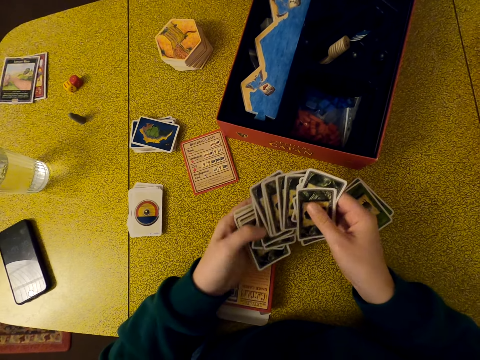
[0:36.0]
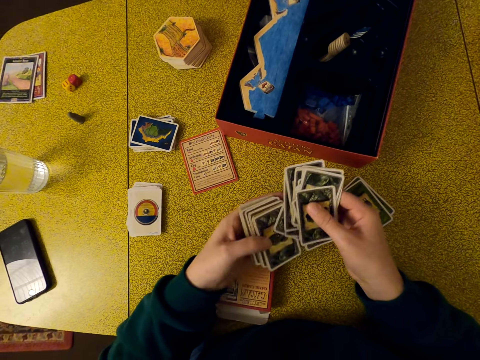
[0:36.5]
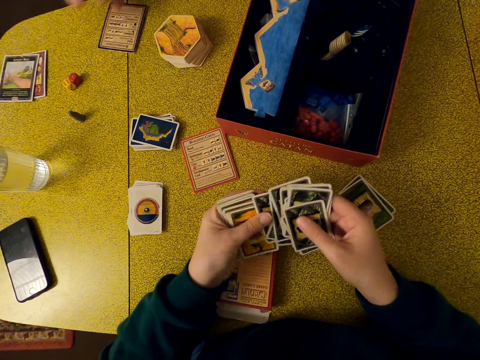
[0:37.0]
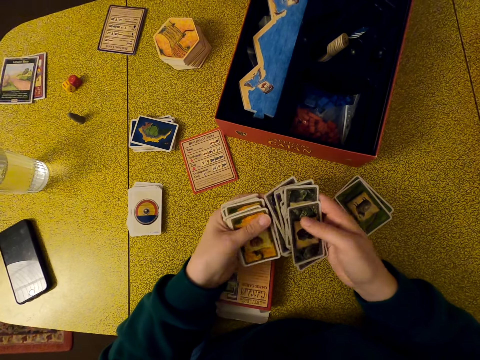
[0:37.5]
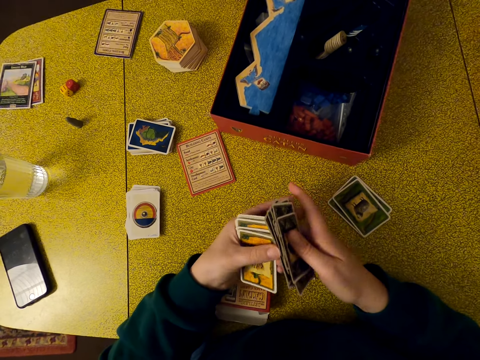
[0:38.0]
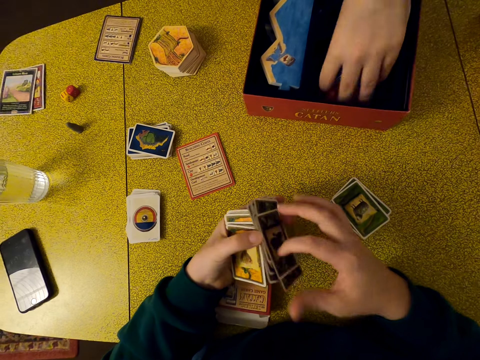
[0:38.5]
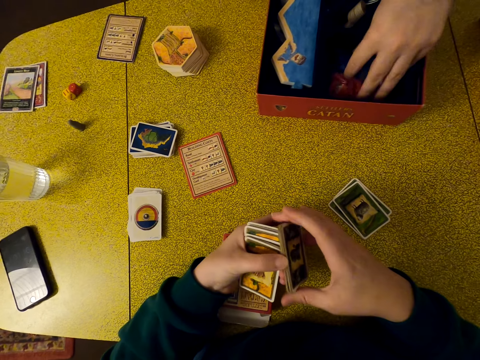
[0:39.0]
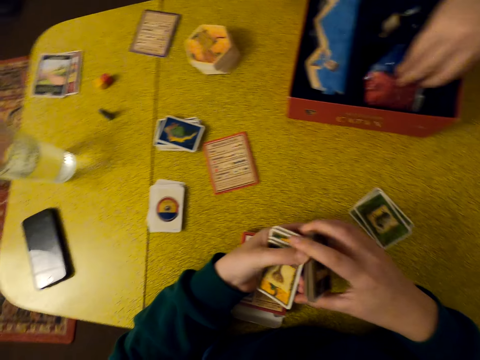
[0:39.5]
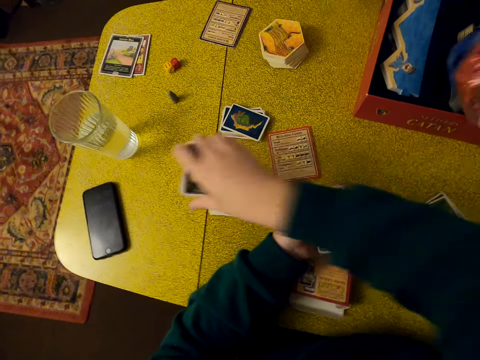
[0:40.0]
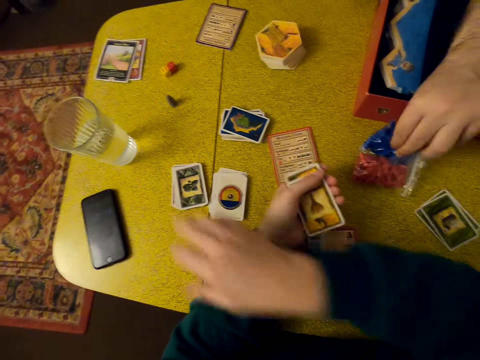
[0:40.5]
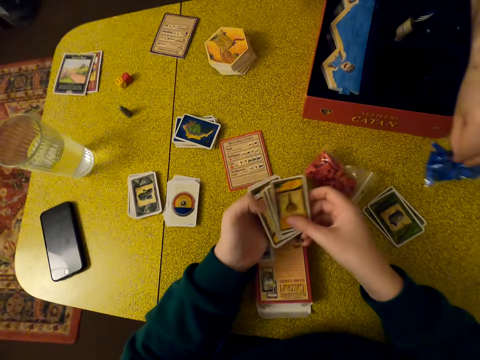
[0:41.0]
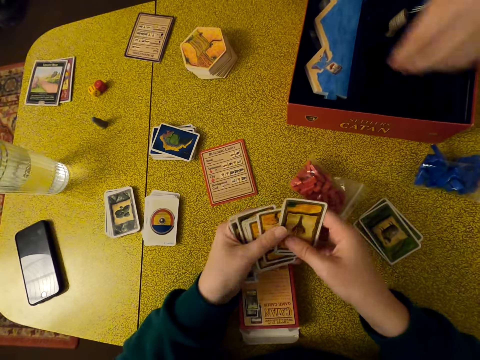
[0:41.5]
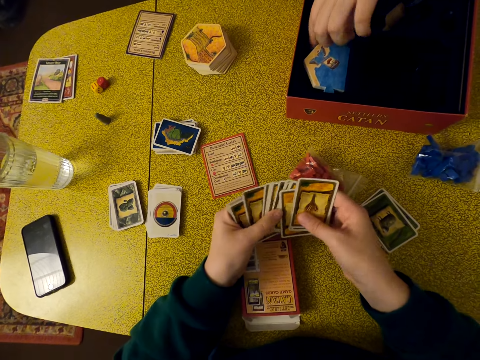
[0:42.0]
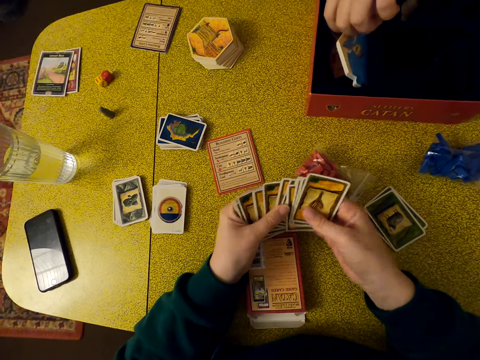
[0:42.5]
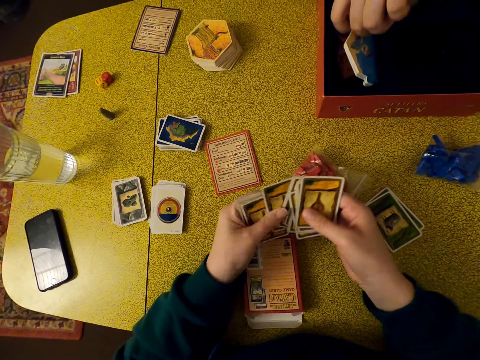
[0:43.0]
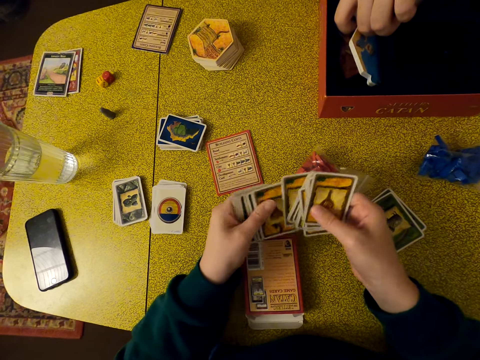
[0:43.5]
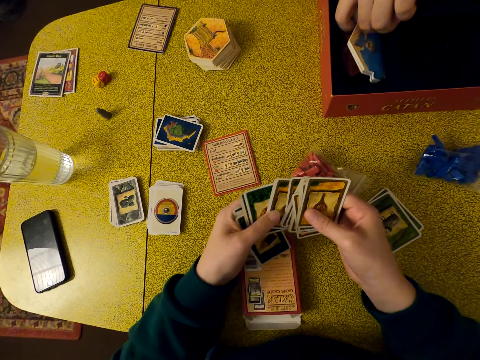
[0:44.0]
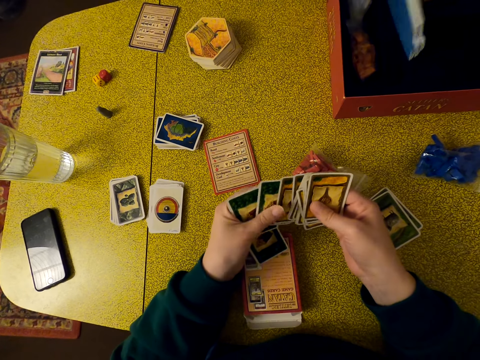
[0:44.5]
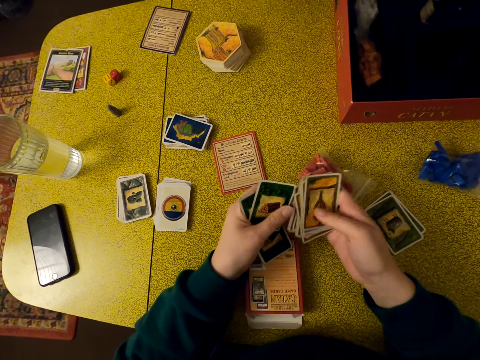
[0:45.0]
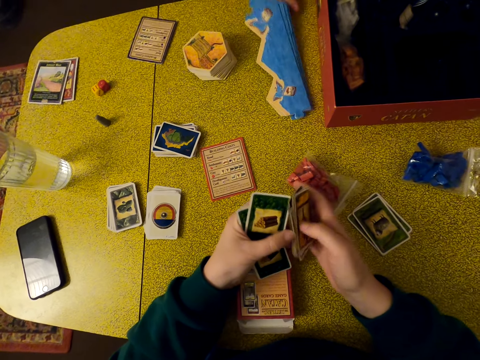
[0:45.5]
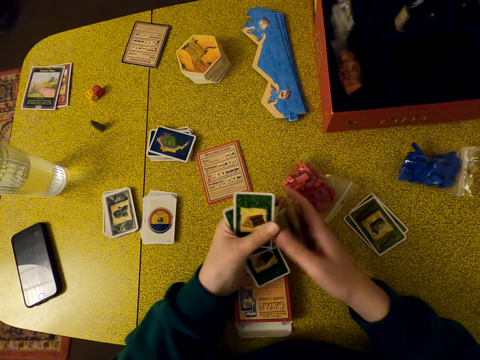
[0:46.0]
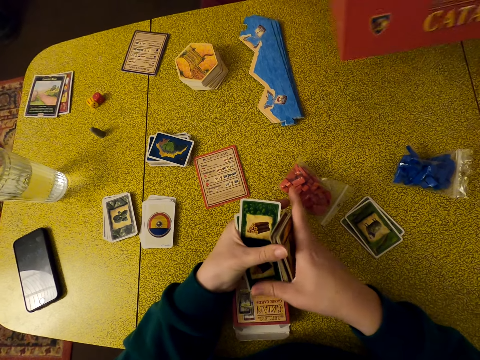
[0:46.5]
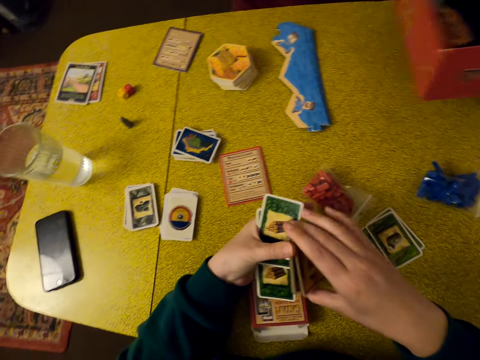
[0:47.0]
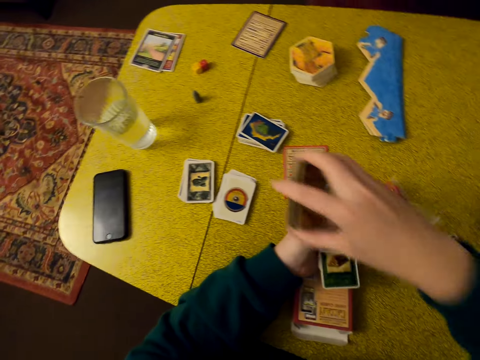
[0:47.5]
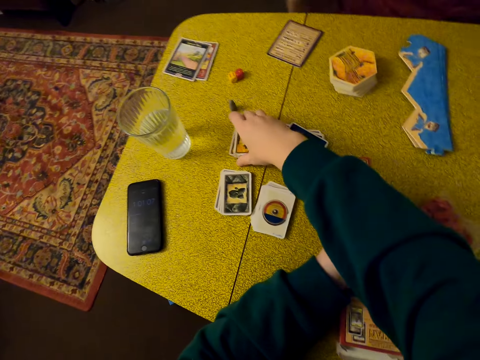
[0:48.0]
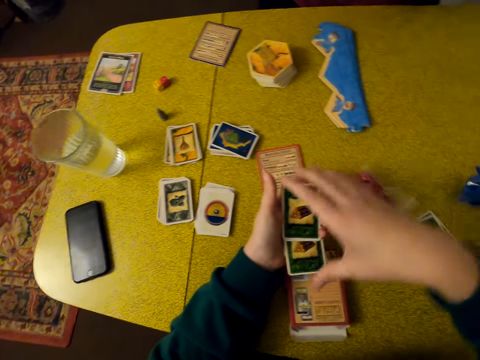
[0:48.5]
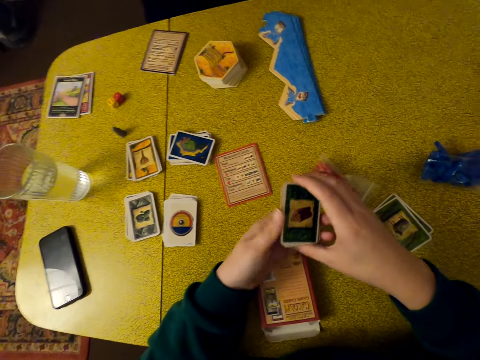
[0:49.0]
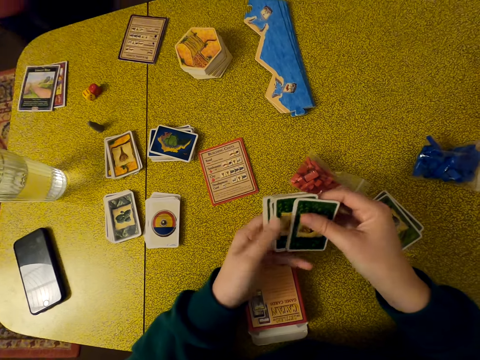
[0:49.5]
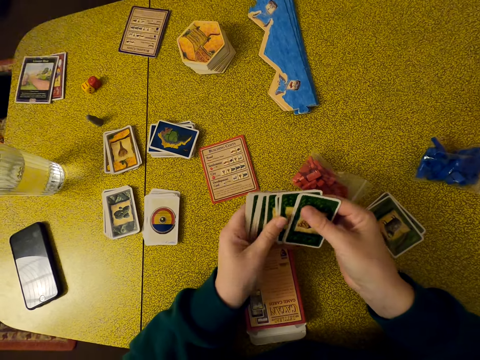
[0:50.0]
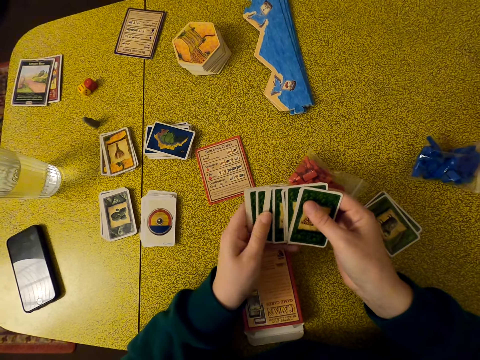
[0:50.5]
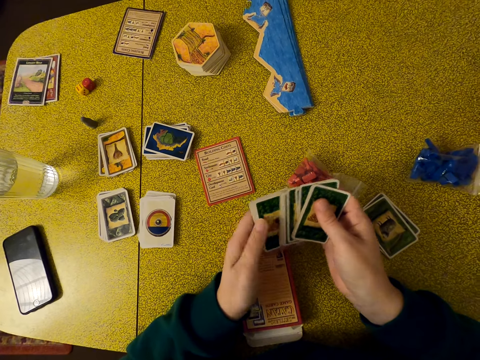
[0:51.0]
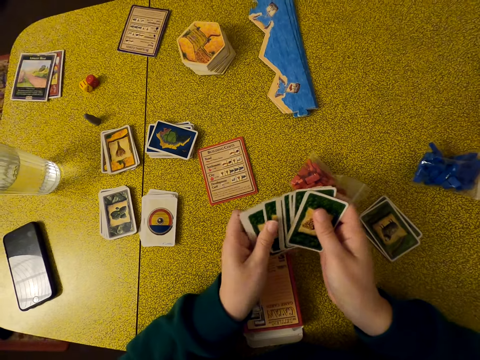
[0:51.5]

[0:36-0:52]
A man puts a card on the table. The camera wearer arranges cards. The man picks up zipper bags in the box. The man searches in the box. The camera wearer puts cards on the table. The man puts the zipper bags on the table. The camera wearer separates cards. The man picks up pieces of the Catan board in a box. The man puts the pieces of the Catan board on the table. The camera wearer arranges cards. The man picks up a box on the table. The camera wearer puts the cards on the table. The man moves around. The camera wearer arranges cards. They select cards. The man walks around. The camera wearer separates cards.

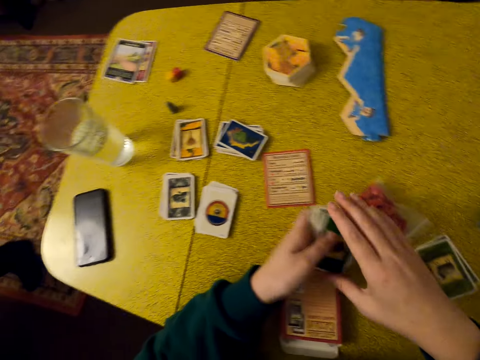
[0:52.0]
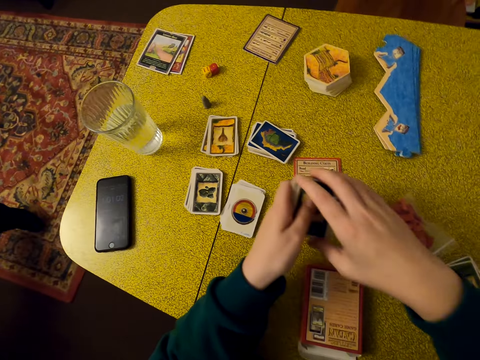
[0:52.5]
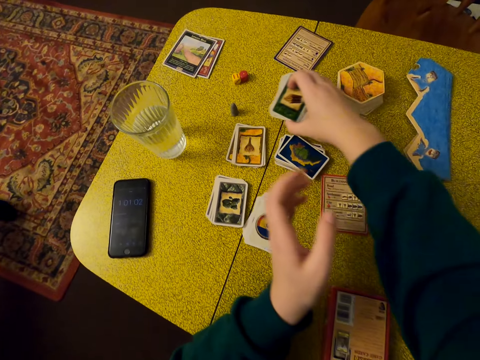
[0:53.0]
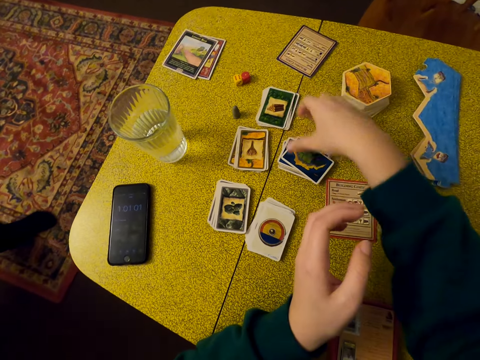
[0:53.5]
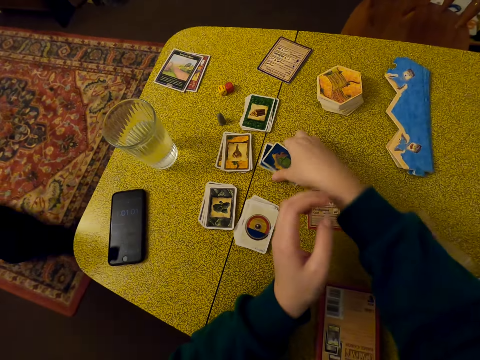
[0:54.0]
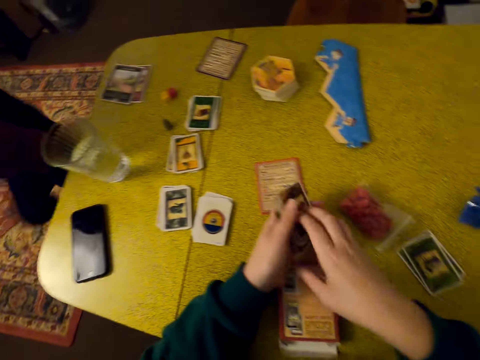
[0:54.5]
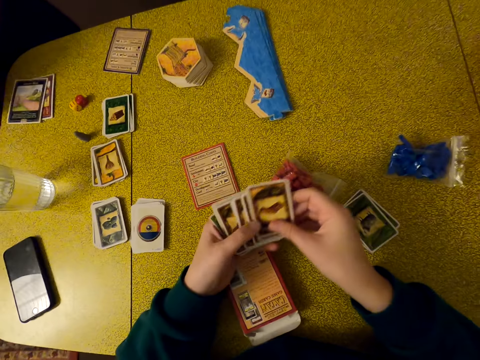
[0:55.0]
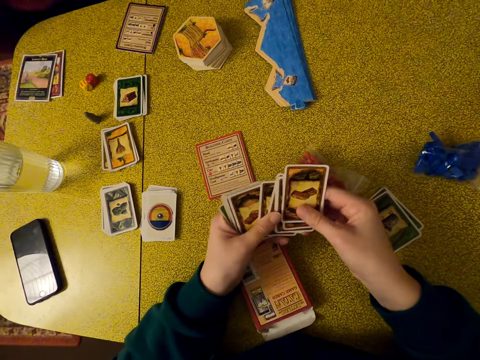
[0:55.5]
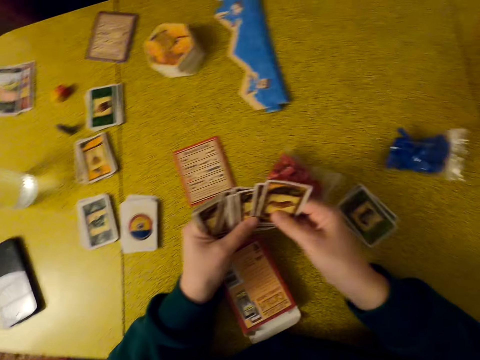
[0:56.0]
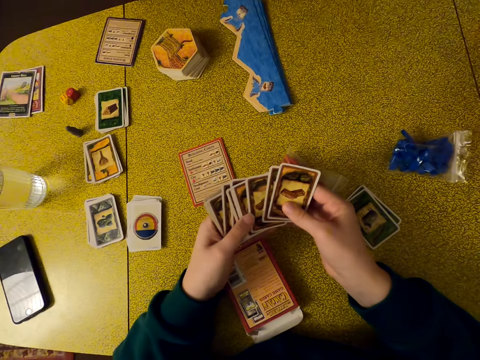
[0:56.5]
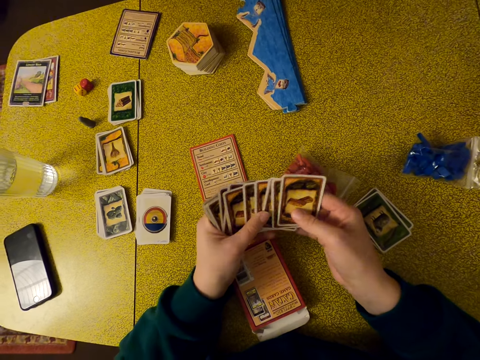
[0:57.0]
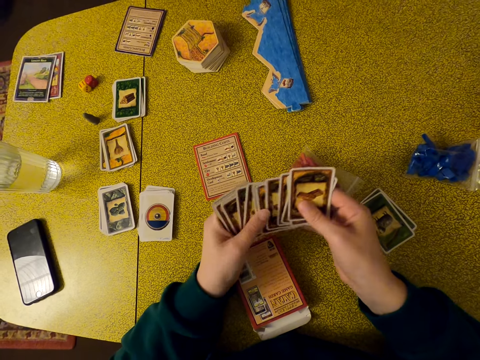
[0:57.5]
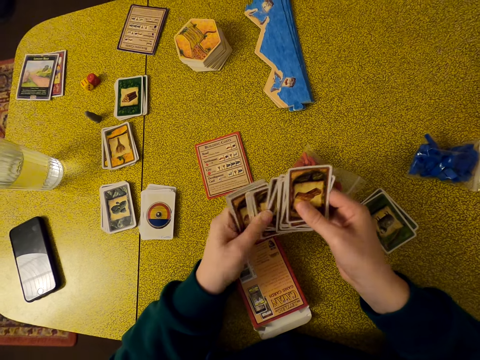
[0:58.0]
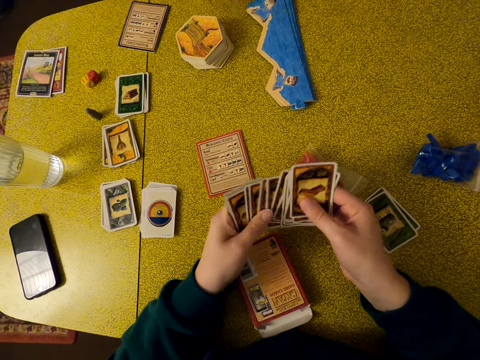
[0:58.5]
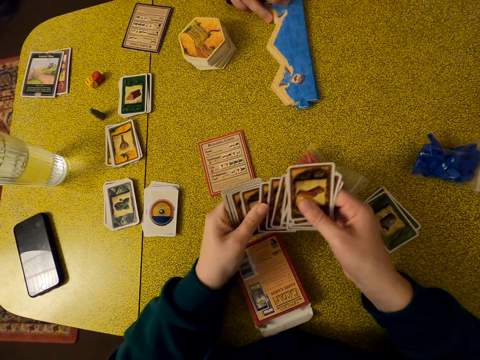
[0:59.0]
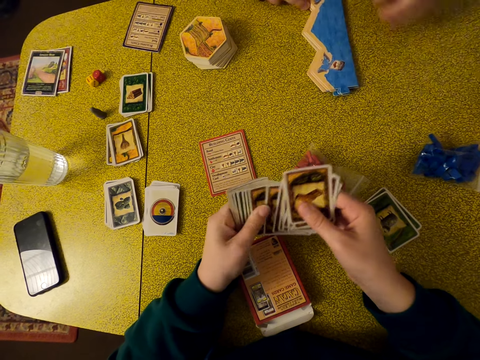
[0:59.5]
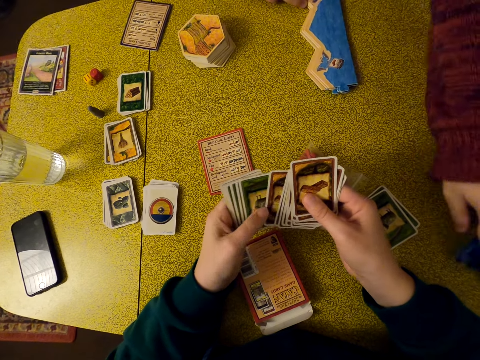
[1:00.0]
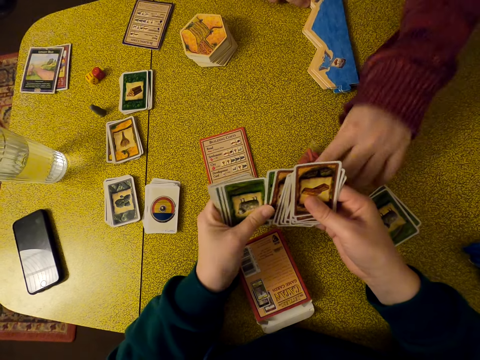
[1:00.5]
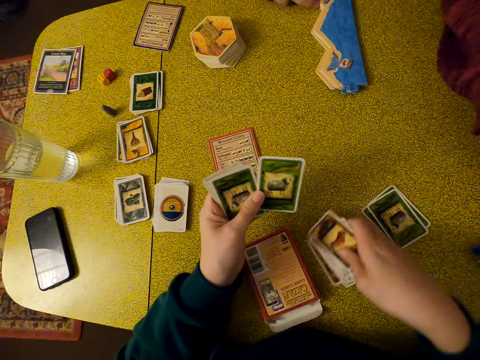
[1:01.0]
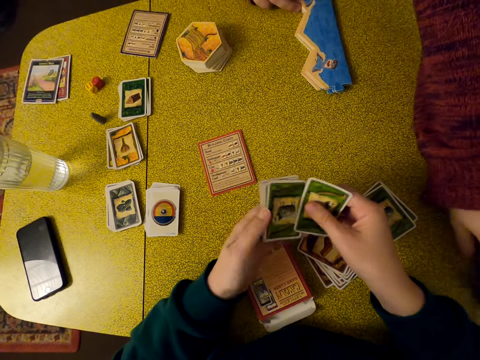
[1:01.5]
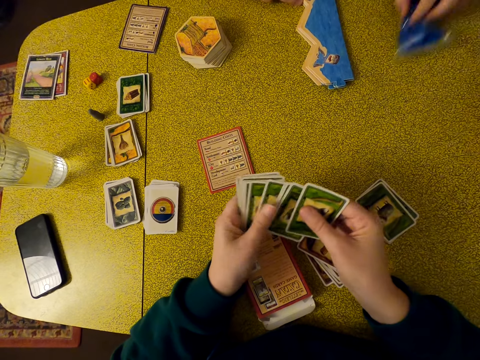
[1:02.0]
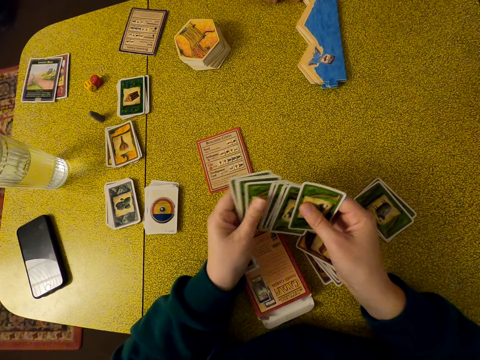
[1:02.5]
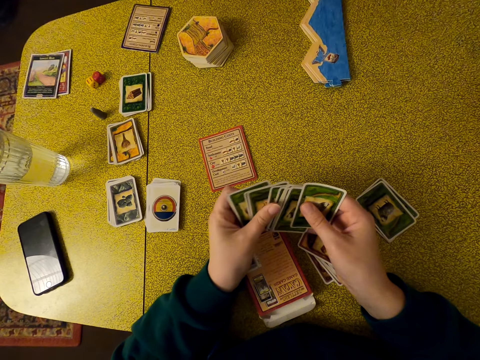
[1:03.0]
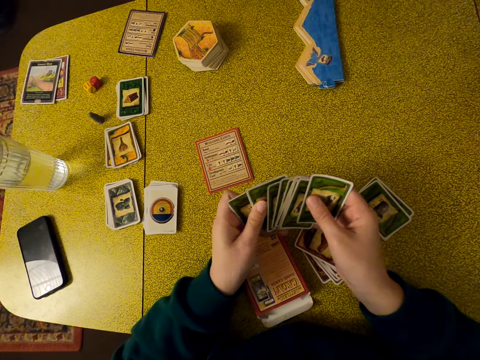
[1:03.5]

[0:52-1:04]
The camera wearer arranges cards. They put cards on the table and pick up cards on the table. A man walks around. The camera wearer separates cards. They select cards. The man moves pieces of the Catan board on the table. The man moves a zipper bag on the table. The camera wearer puts cards on the table. They separate cards. The man moves his hand.
